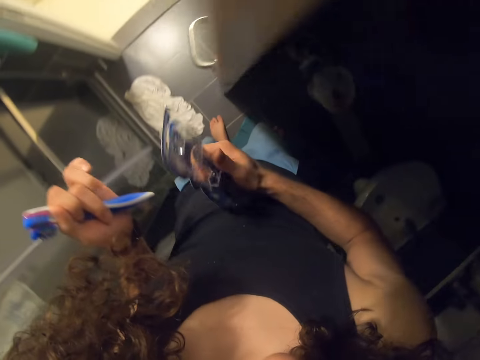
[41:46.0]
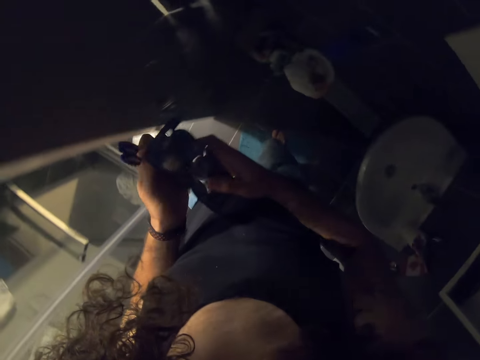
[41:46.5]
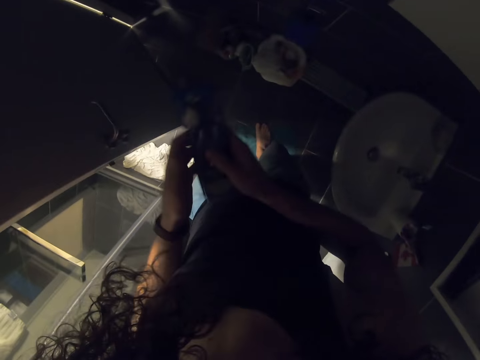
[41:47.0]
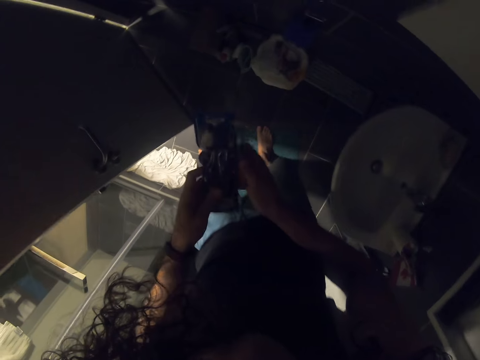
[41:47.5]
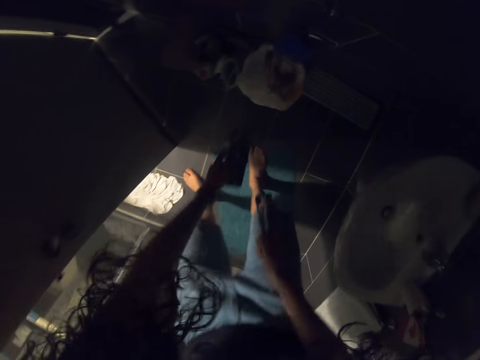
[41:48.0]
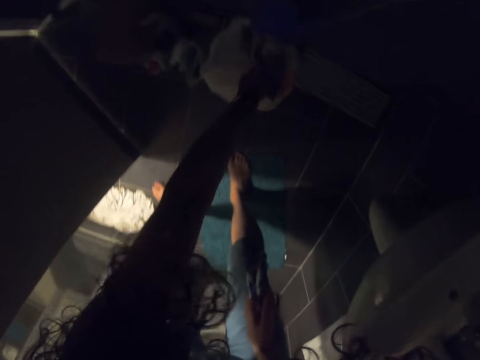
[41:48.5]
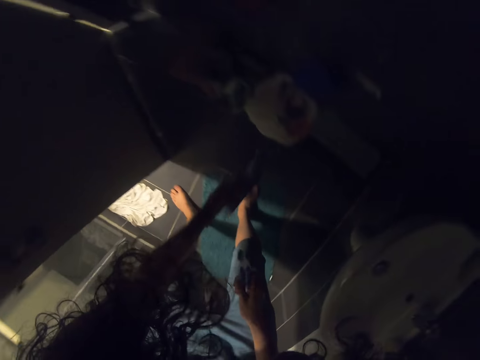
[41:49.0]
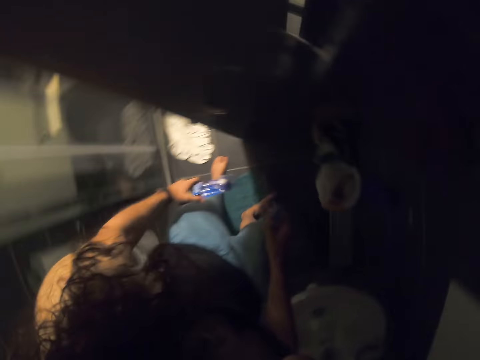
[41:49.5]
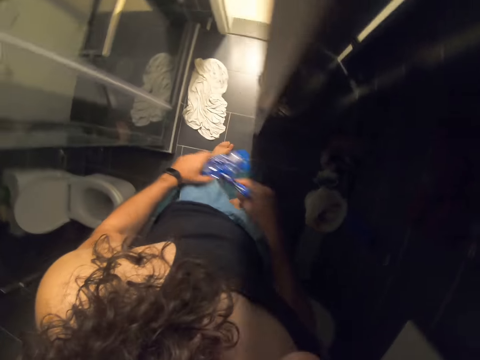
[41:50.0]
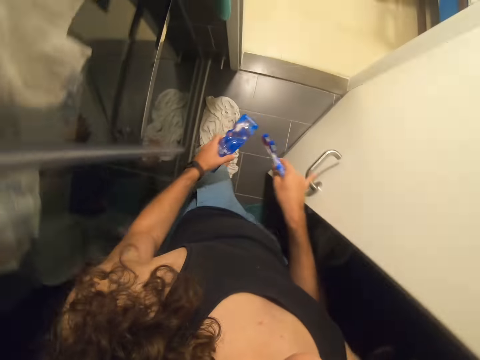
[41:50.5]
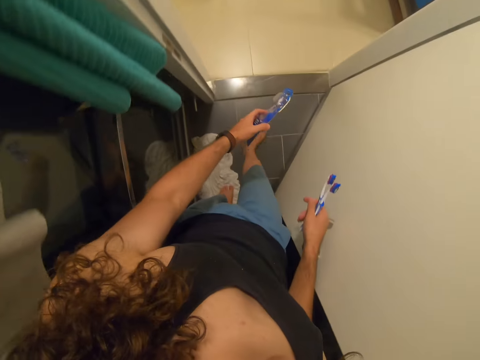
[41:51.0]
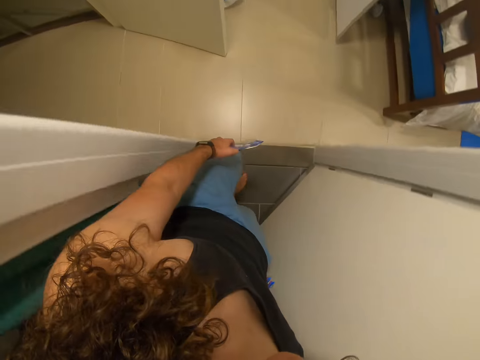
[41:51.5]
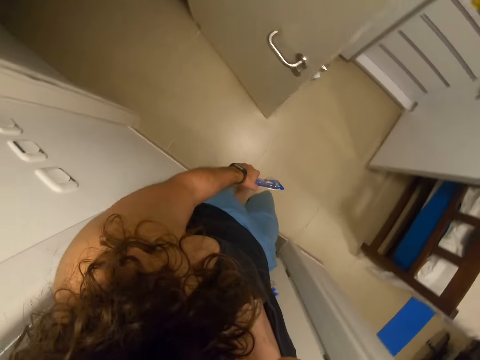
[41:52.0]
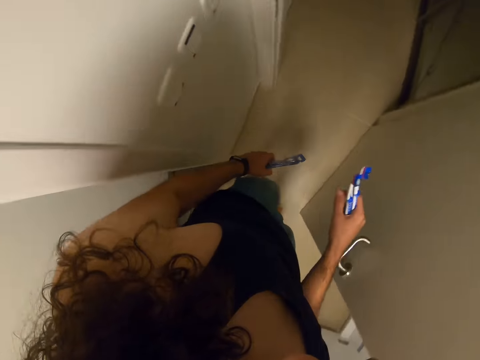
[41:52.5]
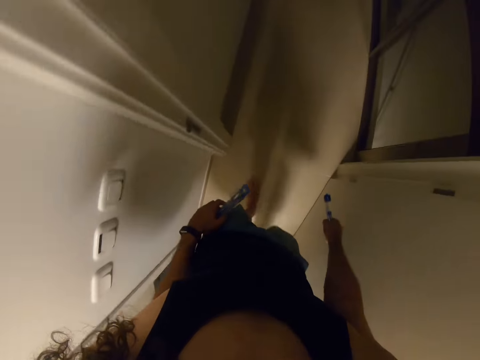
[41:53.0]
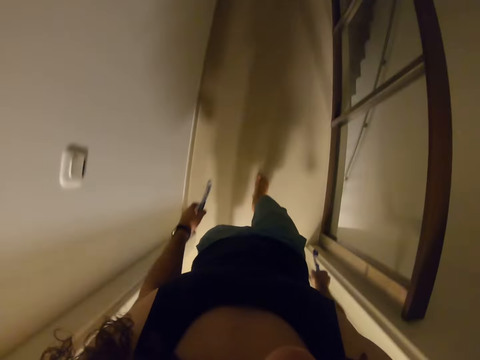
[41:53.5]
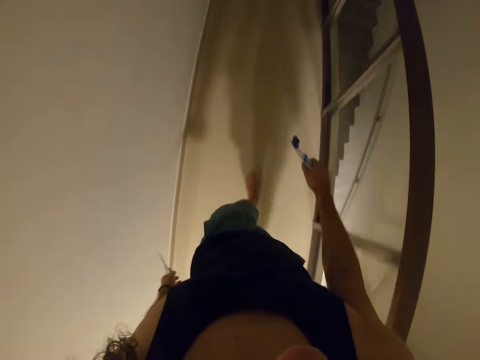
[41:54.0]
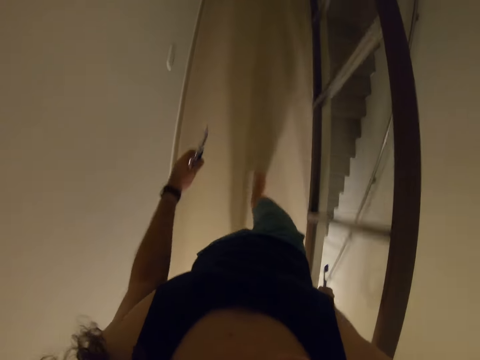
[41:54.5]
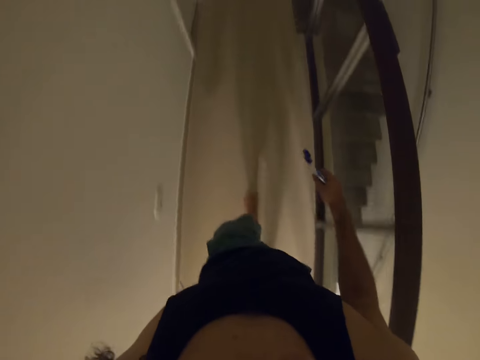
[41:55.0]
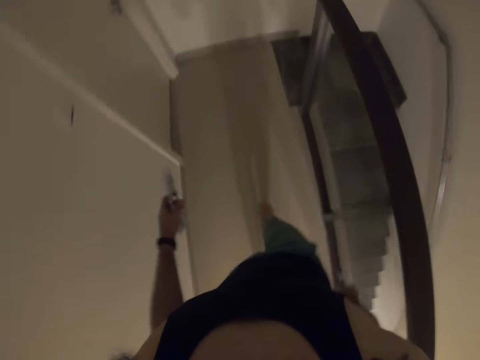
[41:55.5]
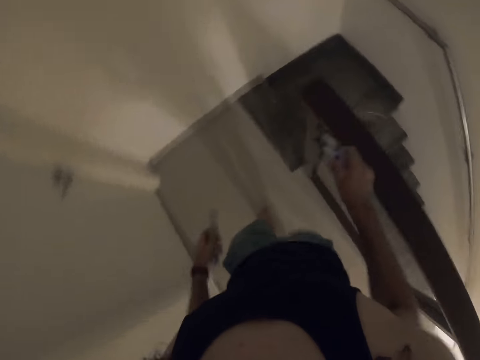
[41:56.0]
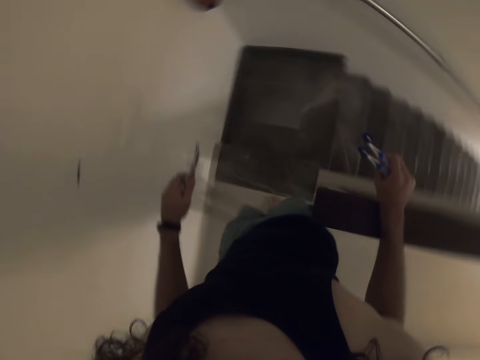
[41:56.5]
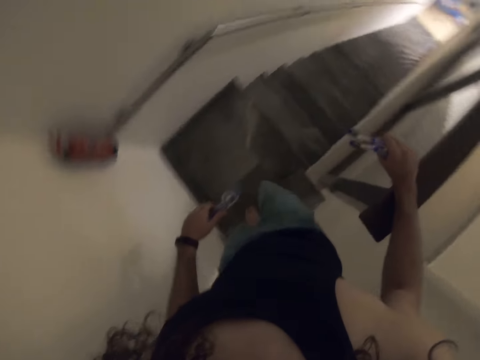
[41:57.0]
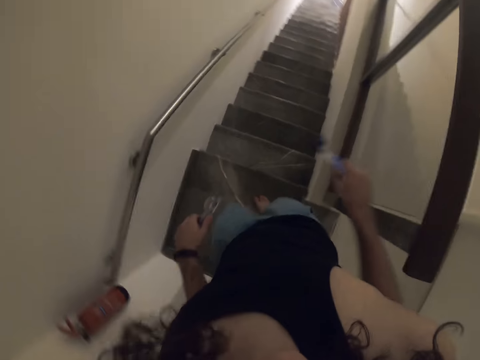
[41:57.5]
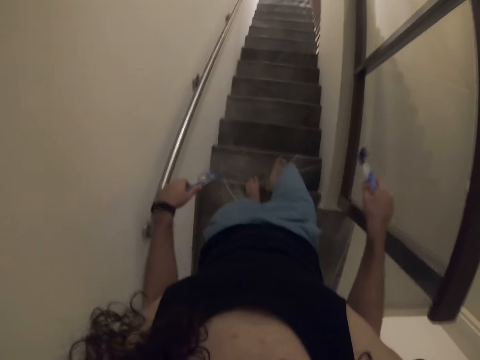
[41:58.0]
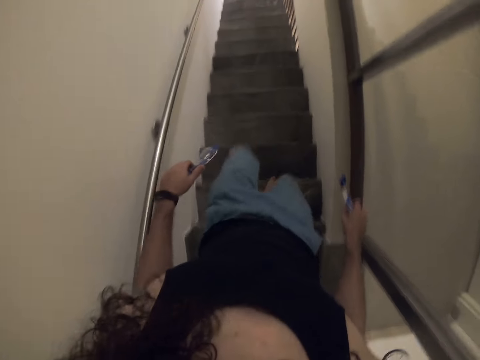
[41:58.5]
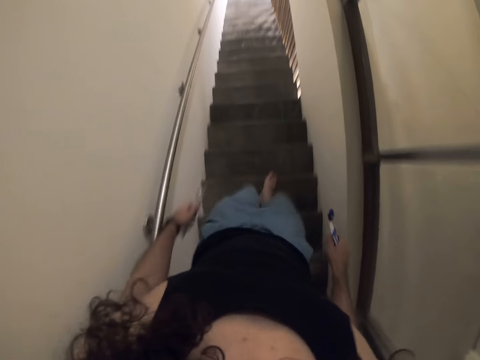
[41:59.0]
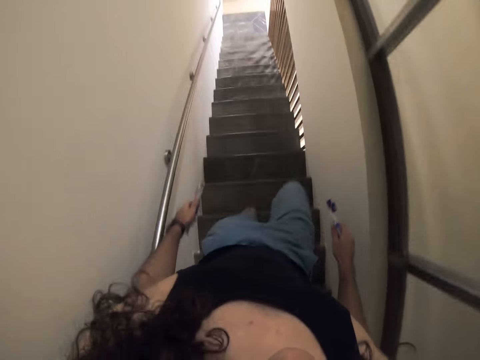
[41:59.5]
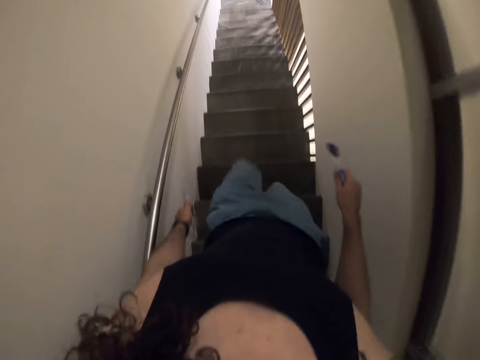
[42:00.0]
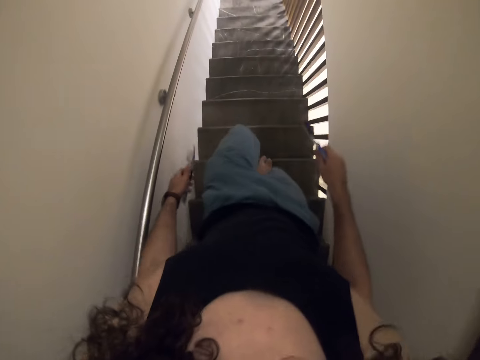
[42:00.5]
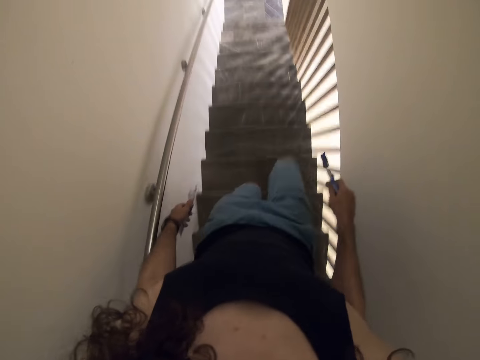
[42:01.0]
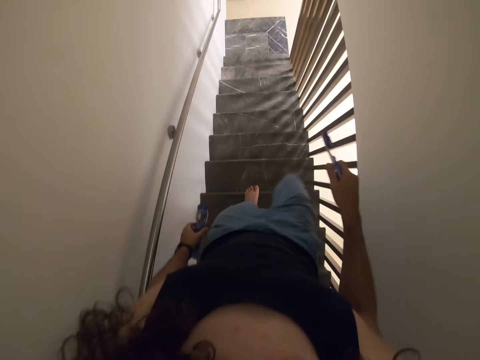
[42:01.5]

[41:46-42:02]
The camera wearer looks around. They walk in the house. They move down the stairs.

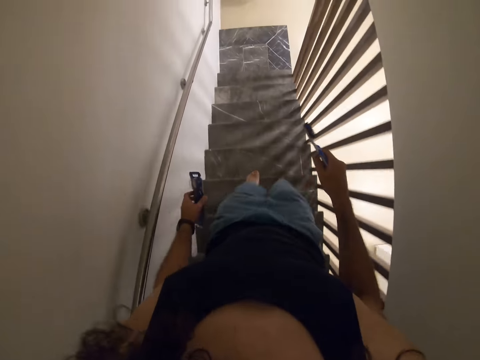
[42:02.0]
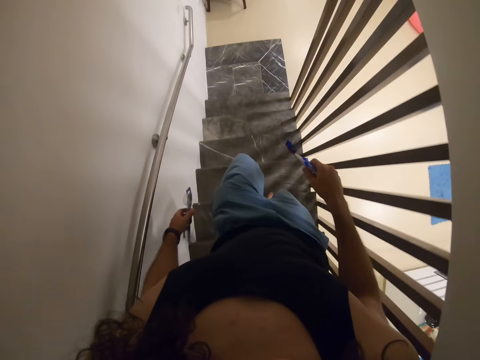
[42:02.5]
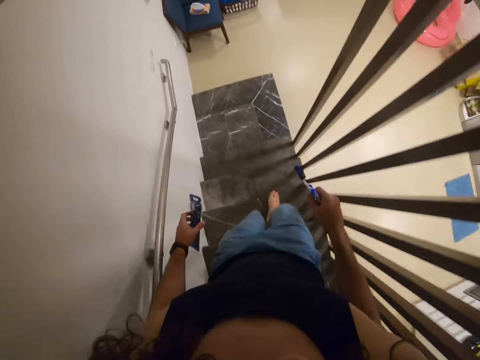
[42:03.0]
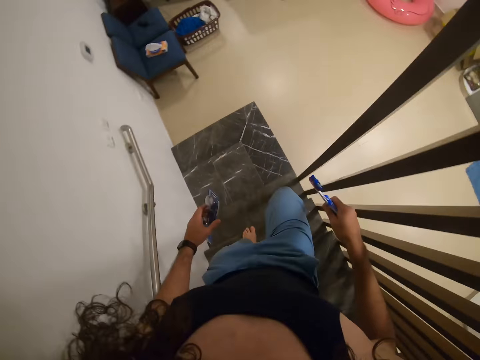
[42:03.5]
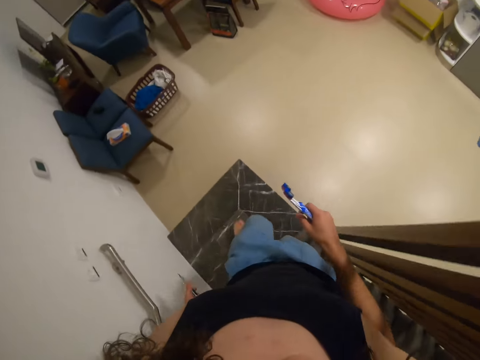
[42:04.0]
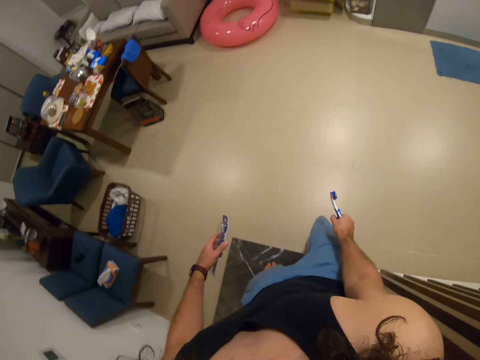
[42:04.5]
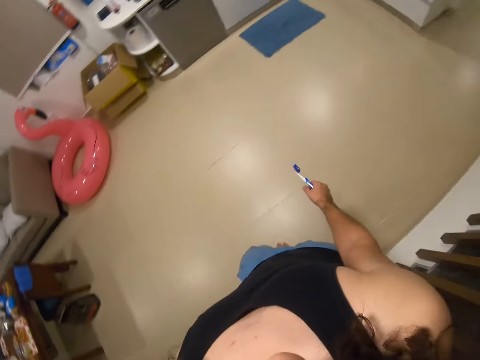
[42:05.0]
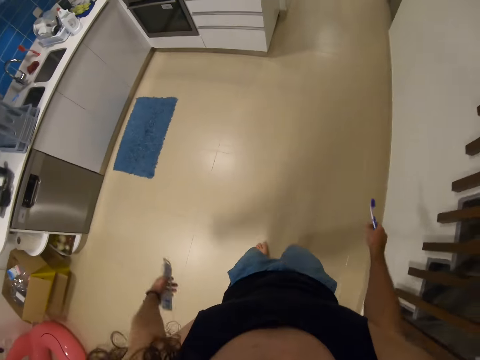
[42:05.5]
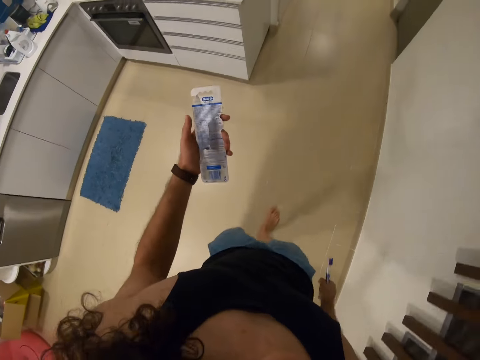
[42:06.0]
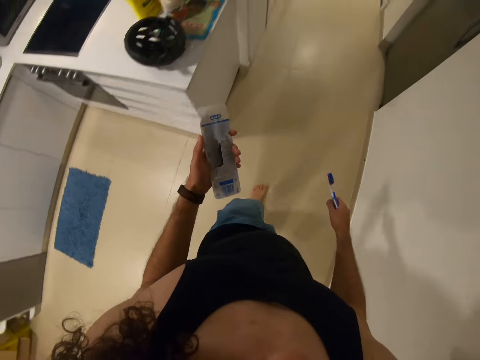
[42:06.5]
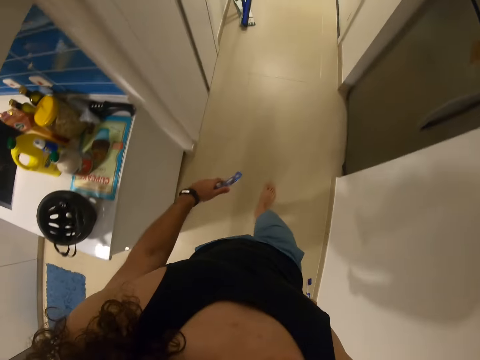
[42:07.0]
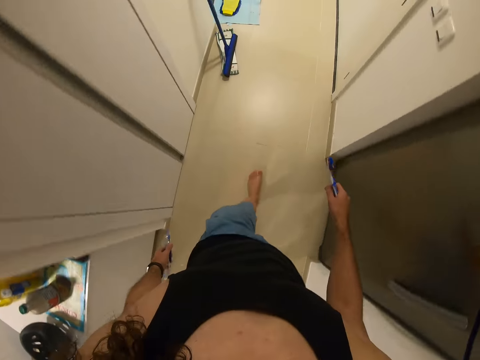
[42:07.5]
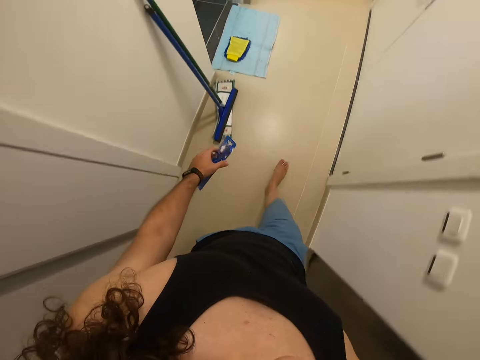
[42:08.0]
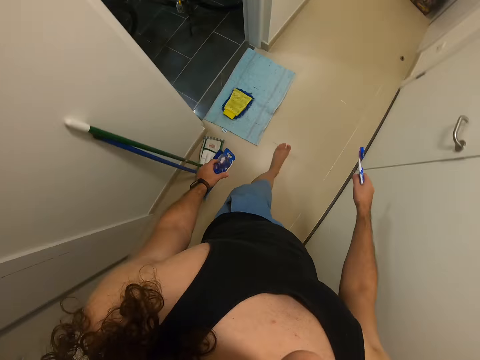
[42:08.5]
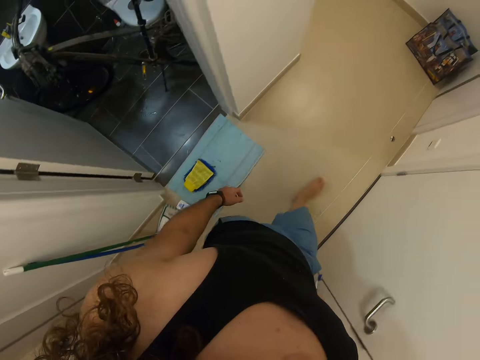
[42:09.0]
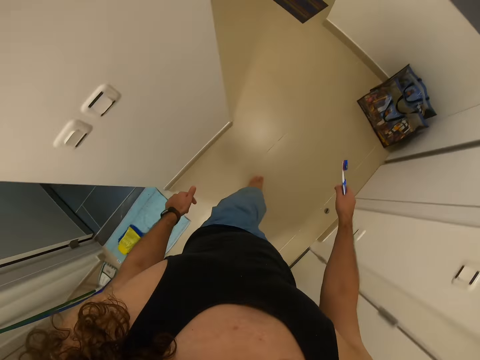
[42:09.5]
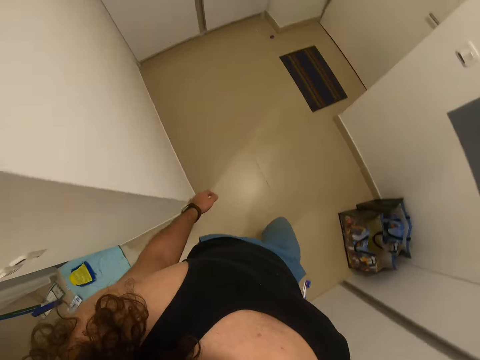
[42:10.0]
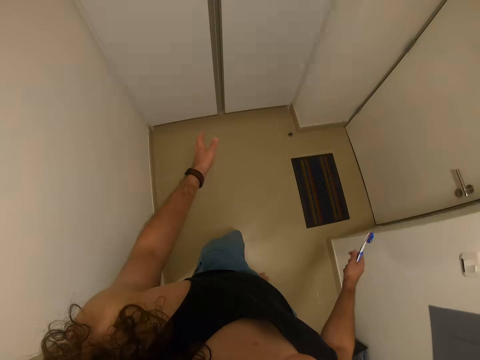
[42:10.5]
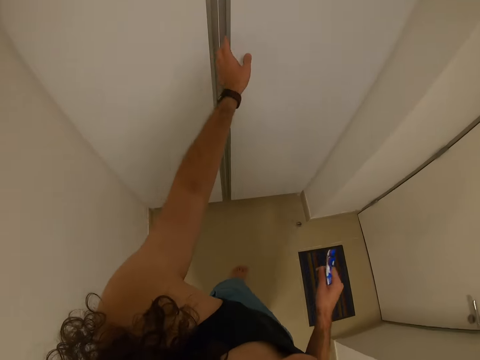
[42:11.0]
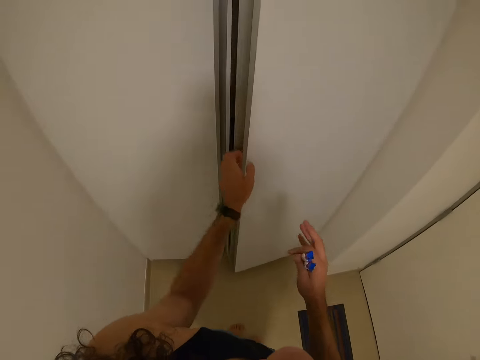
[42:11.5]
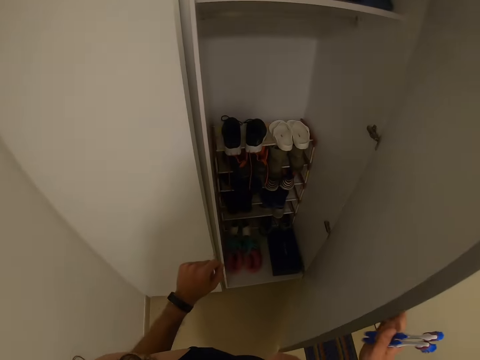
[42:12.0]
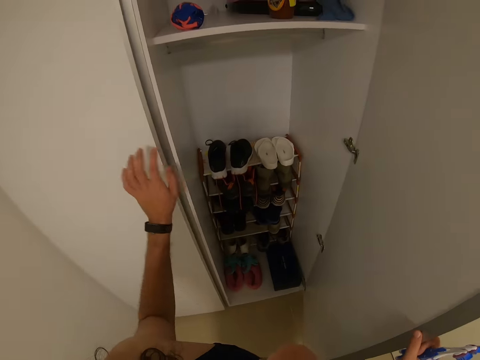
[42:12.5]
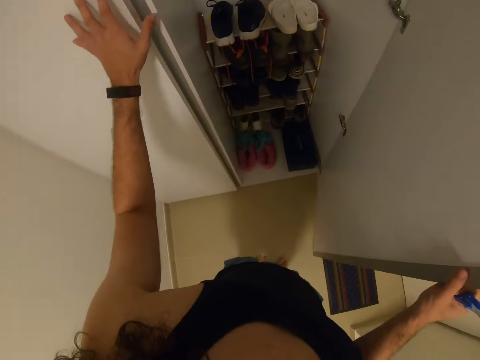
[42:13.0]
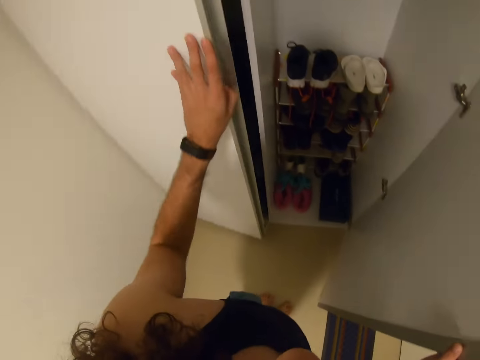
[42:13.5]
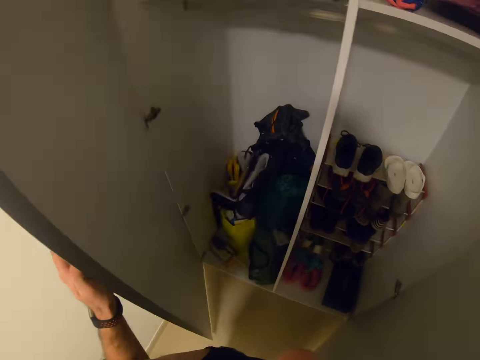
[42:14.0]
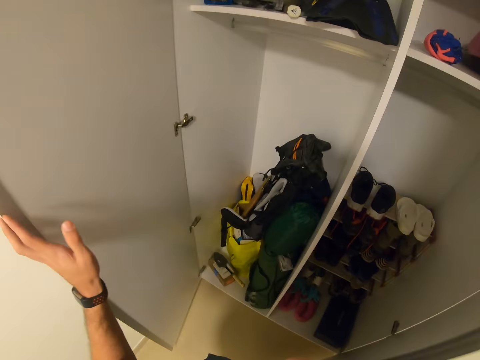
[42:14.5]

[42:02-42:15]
The camera wearer walks around. They open a wardrobe.
